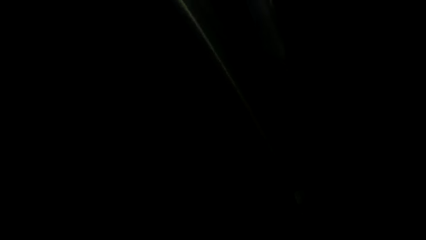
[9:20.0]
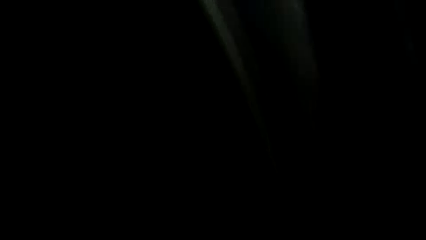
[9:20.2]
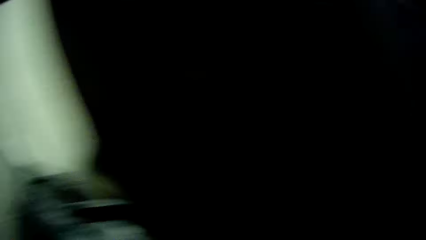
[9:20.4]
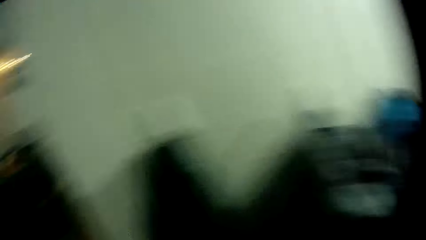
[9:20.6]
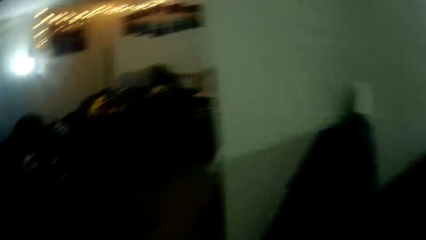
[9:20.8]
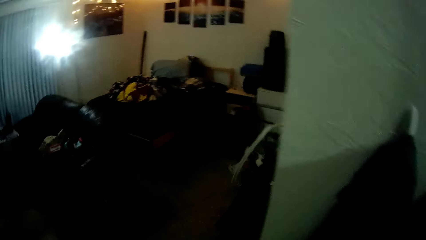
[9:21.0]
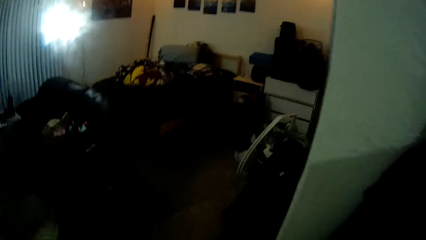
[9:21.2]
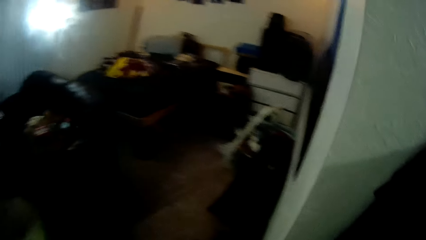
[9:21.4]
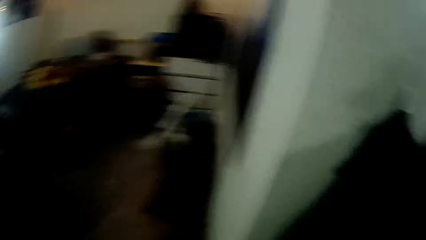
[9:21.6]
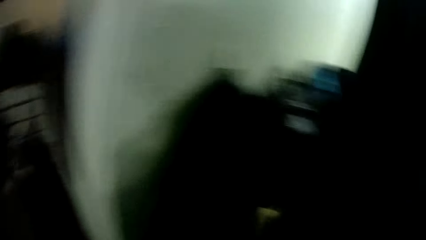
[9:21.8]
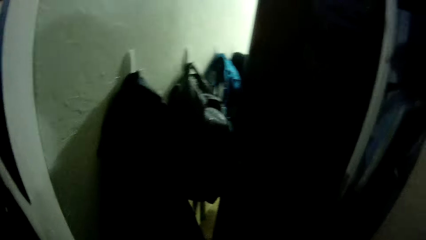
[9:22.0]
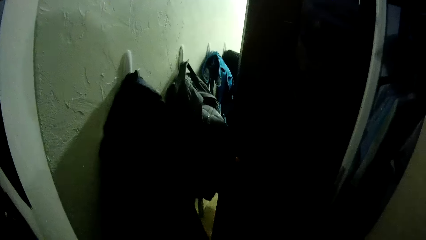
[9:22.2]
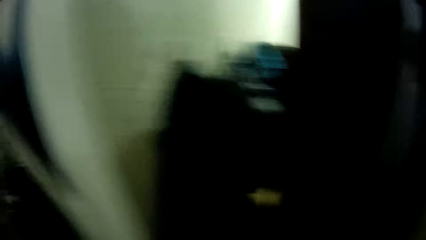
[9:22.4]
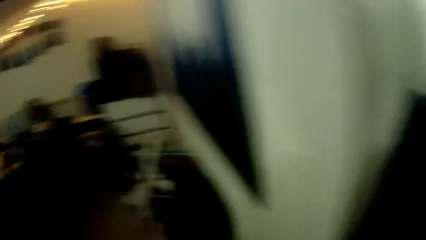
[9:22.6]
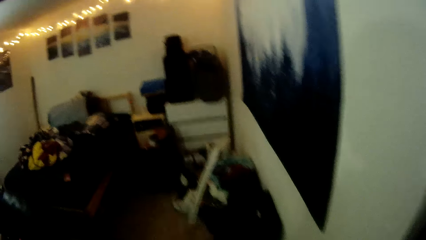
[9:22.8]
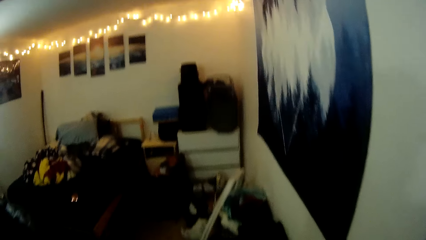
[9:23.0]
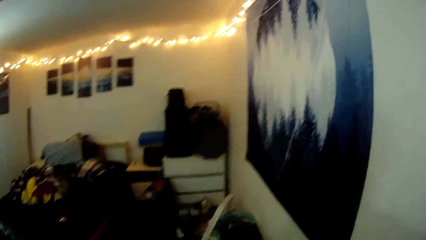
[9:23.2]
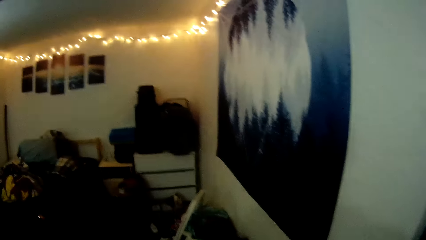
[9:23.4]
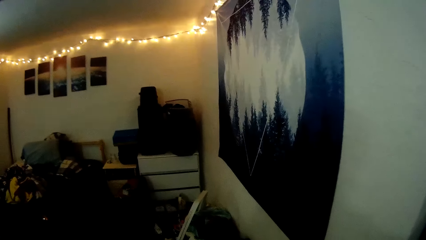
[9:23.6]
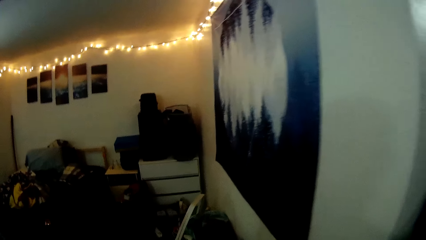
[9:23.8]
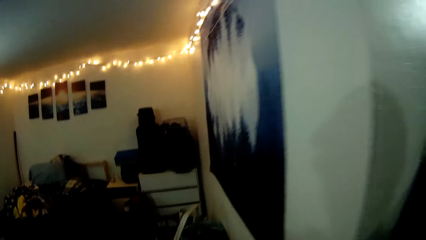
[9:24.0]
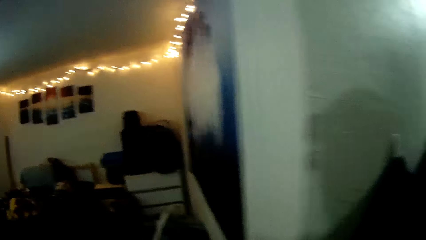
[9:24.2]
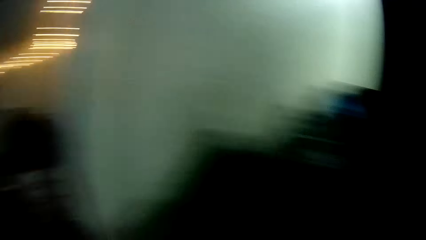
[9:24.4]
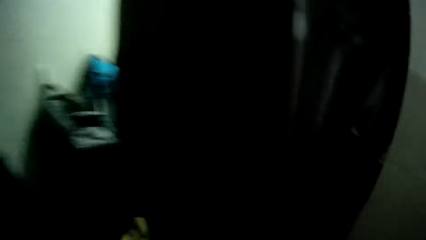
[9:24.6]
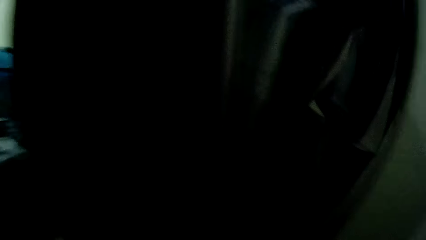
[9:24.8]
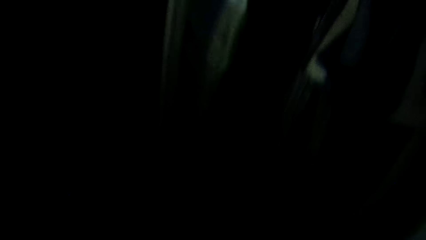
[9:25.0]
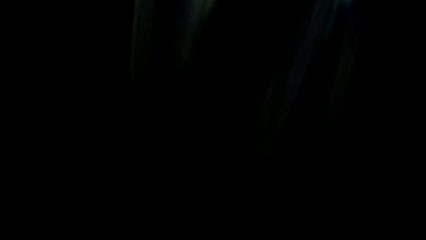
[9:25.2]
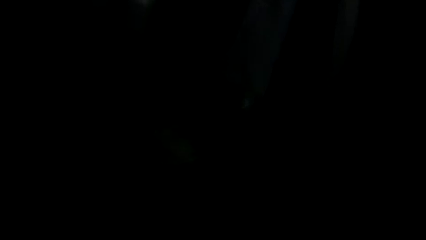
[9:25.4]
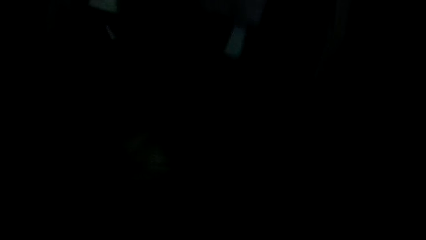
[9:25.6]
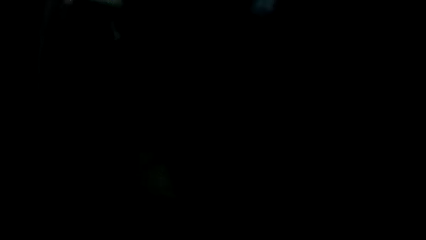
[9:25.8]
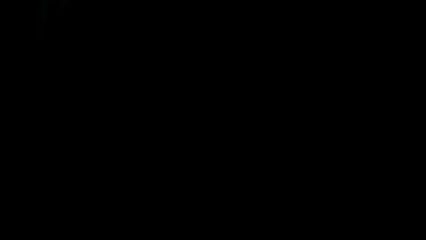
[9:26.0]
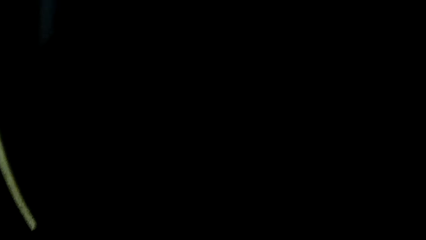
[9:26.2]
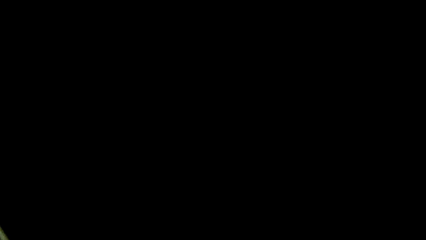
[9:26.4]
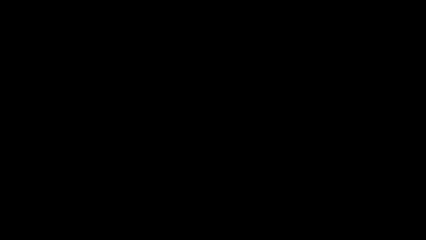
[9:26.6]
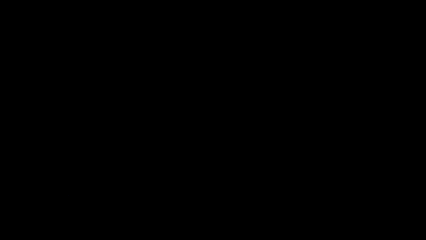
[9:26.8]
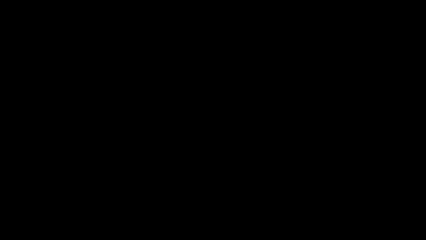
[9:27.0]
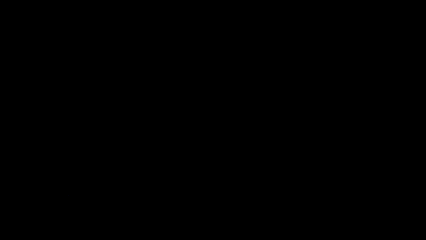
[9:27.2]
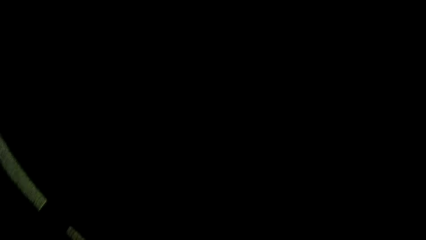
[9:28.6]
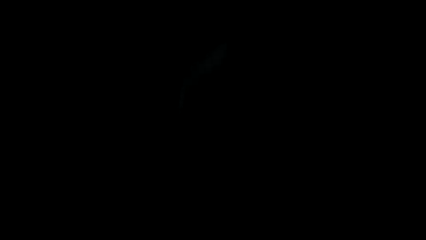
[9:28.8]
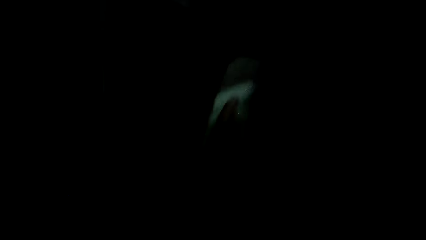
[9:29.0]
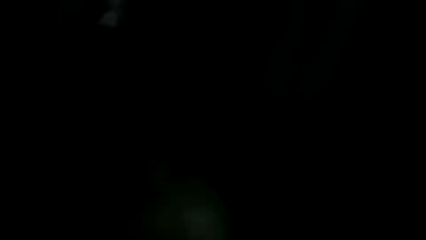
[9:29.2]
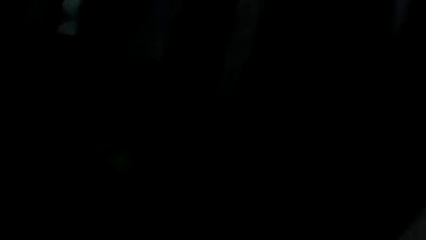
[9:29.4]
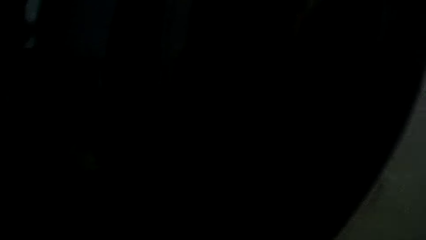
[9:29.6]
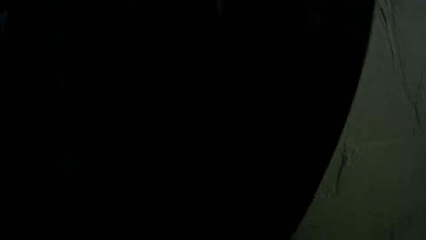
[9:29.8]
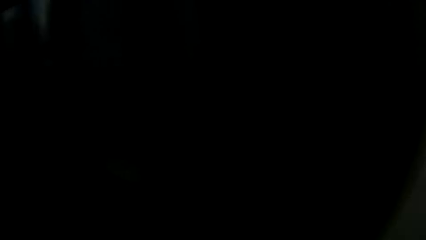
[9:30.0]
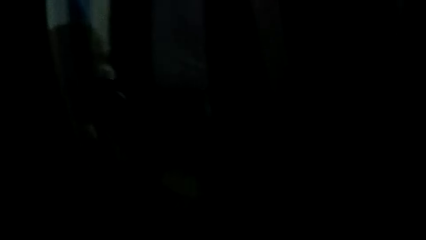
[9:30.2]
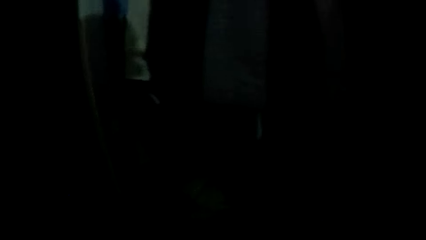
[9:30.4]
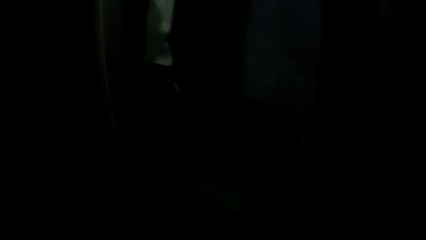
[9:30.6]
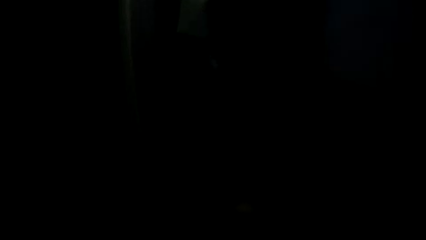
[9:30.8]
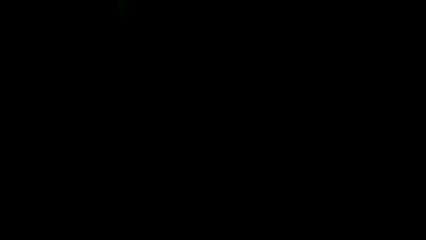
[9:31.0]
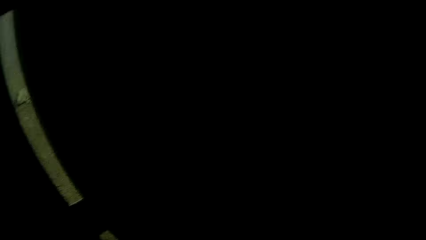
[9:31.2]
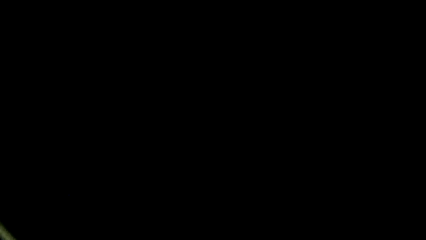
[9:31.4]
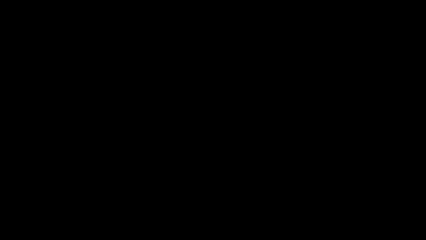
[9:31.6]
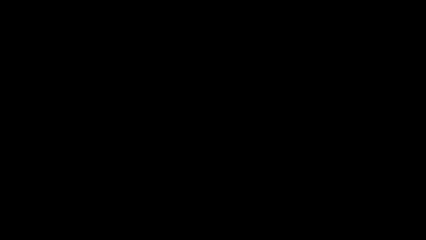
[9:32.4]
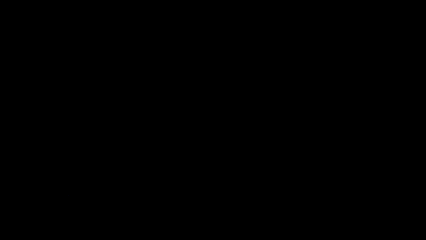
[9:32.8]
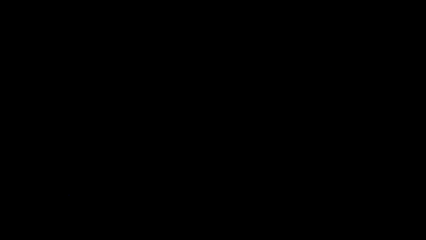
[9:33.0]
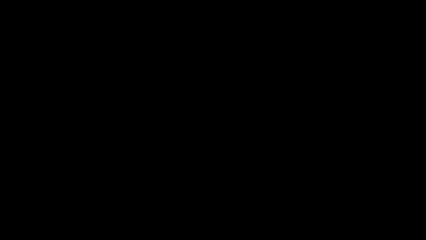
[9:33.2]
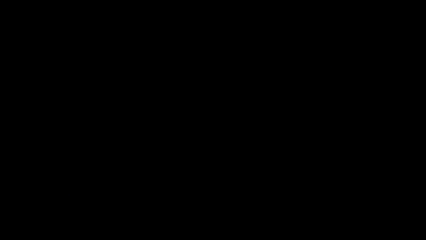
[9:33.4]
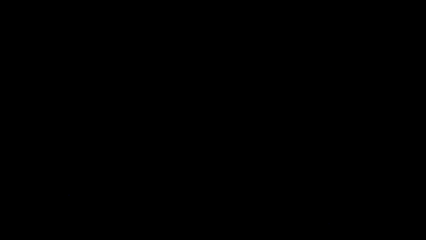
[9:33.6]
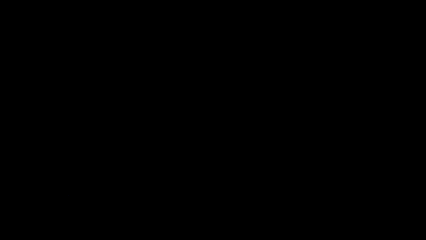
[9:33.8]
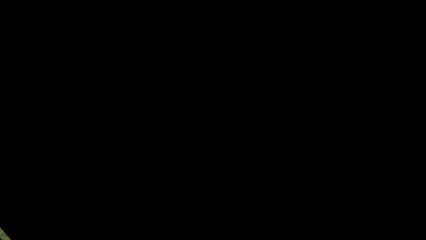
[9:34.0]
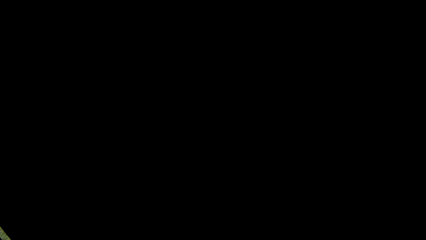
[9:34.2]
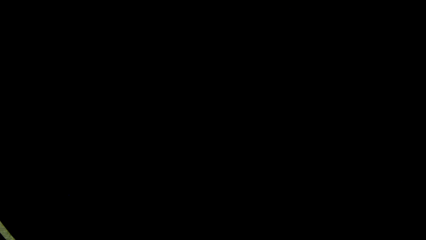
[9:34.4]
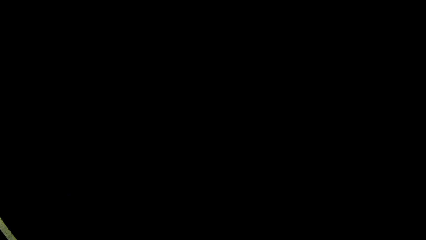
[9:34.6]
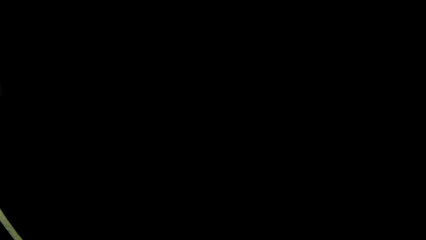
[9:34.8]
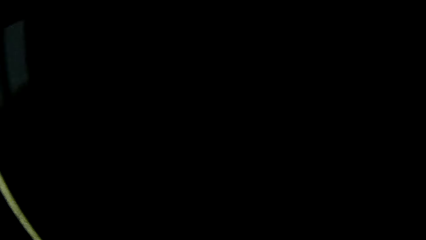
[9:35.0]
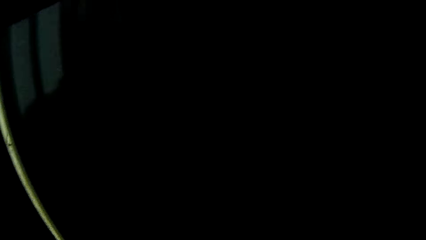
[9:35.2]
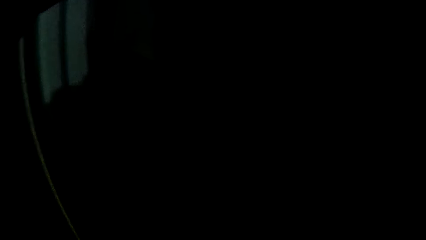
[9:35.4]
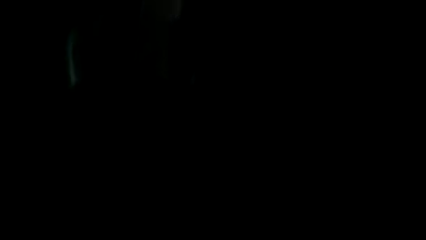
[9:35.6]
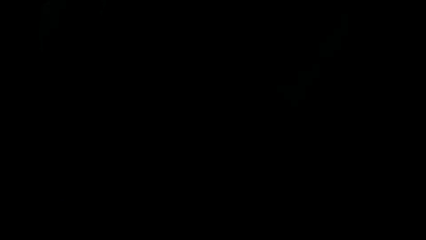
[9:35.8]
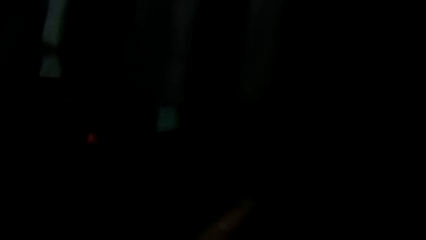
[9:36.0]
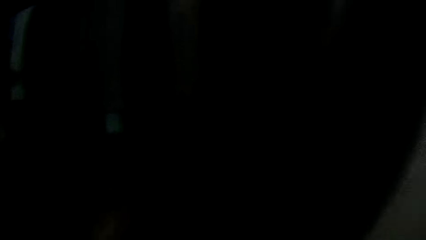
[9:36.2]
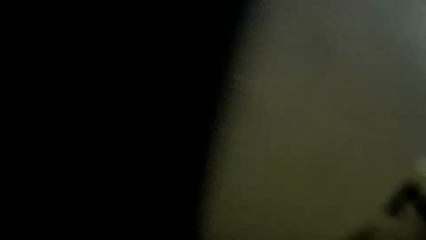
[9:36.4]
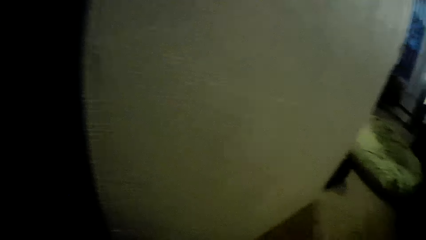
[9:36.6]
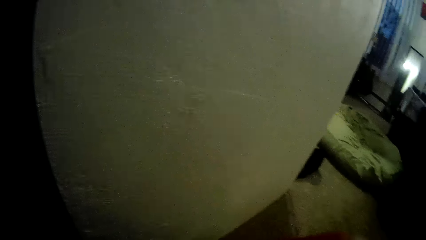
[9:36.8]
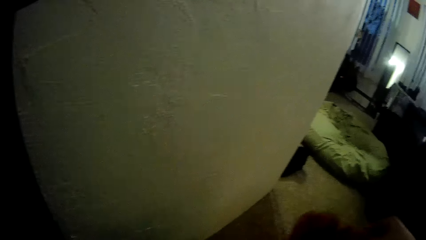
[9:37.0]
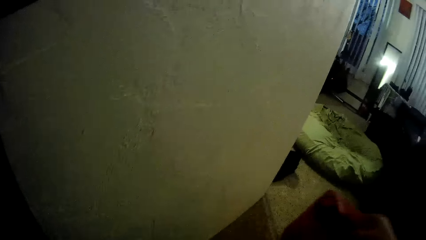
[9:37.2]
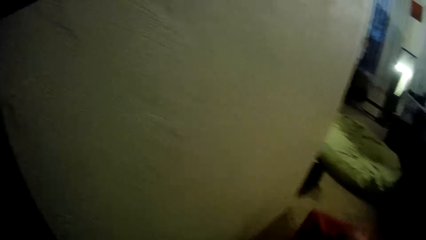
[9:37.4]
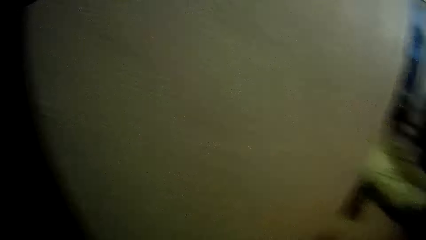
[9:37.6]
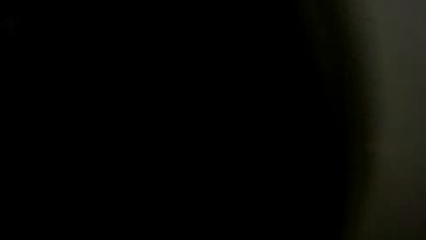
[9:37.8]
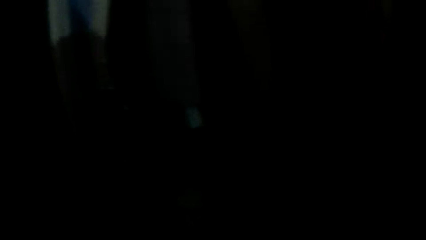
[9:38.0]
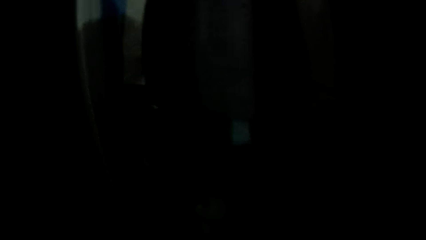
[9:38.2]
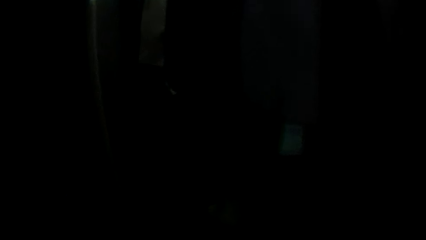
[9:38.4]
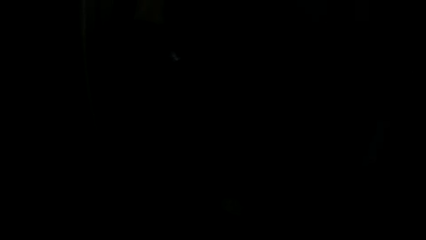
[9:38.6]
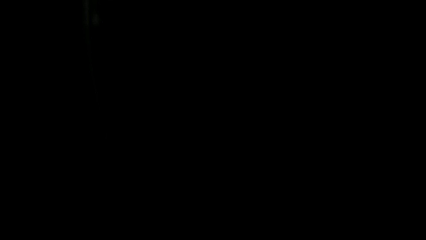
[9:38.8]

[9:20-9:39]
The camera wearer looks around. He drops a red box on the floor with his right hand.
